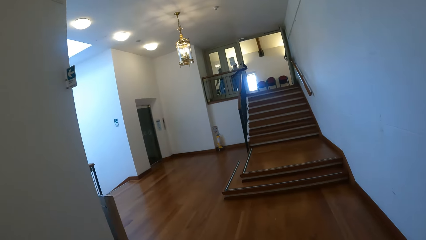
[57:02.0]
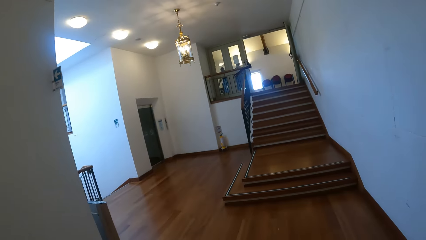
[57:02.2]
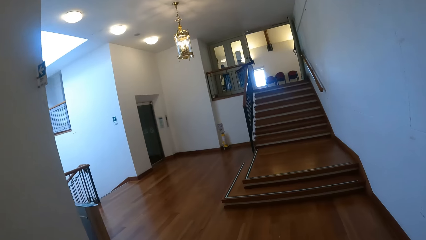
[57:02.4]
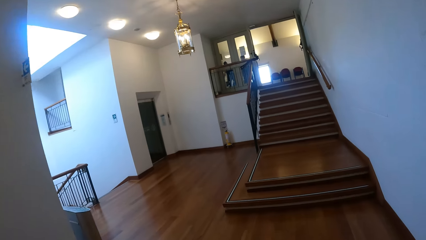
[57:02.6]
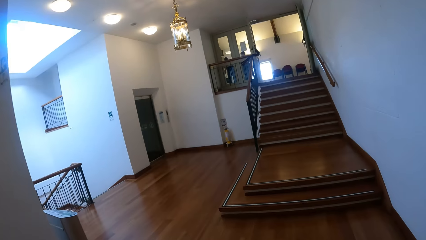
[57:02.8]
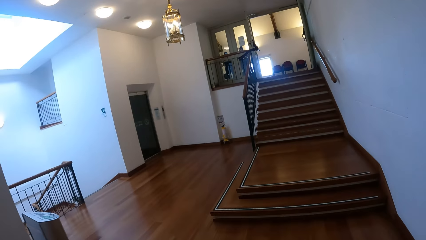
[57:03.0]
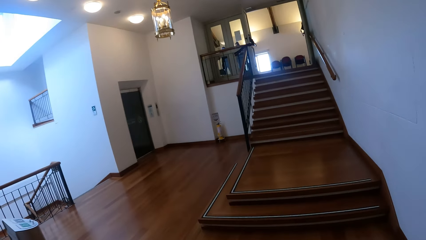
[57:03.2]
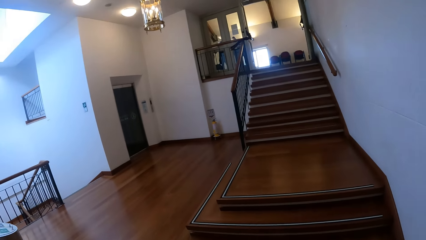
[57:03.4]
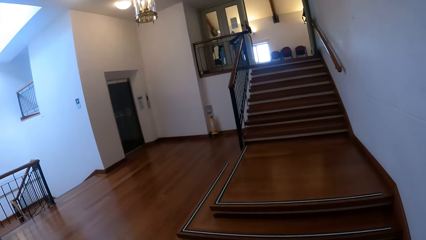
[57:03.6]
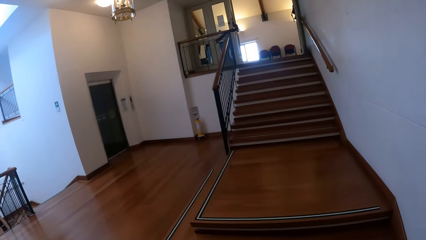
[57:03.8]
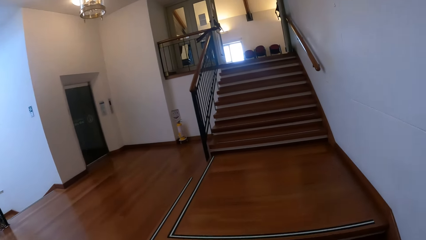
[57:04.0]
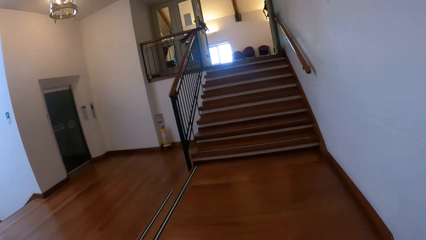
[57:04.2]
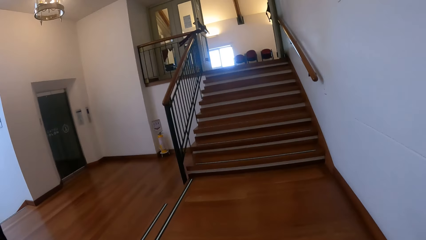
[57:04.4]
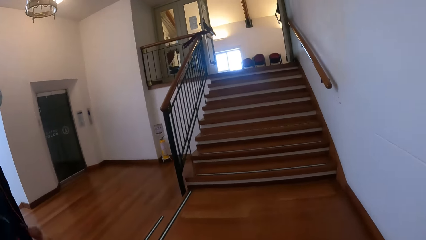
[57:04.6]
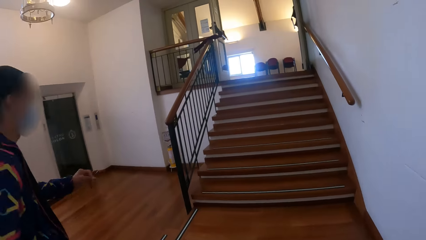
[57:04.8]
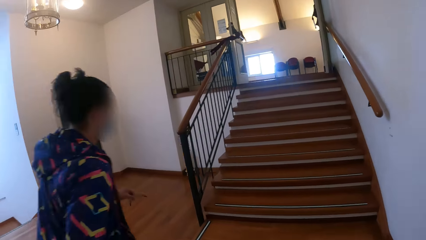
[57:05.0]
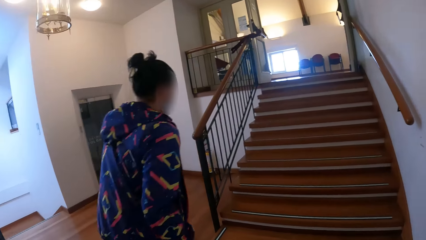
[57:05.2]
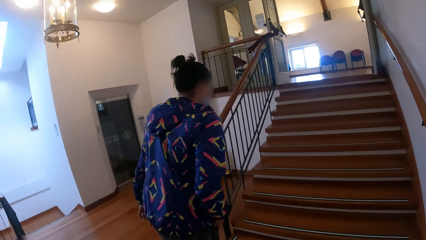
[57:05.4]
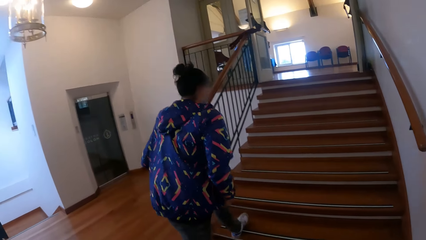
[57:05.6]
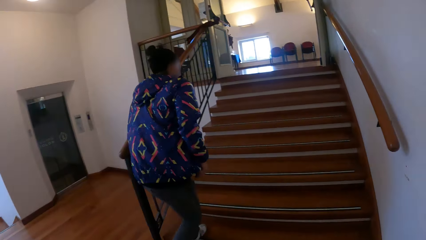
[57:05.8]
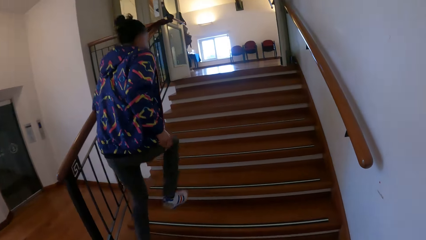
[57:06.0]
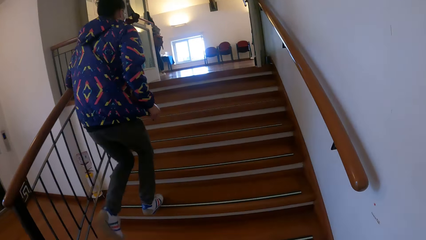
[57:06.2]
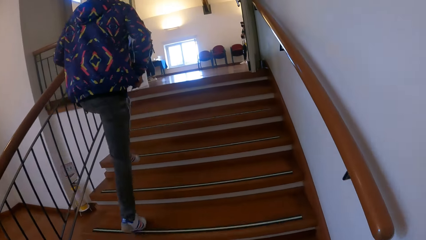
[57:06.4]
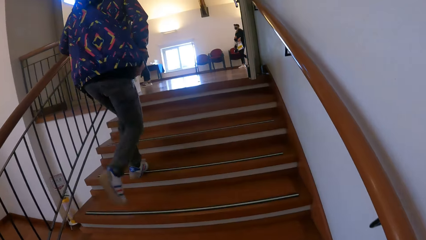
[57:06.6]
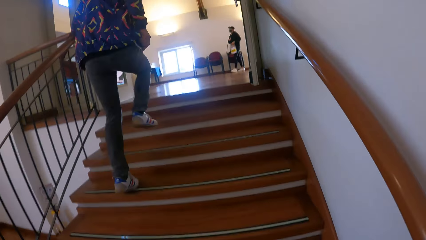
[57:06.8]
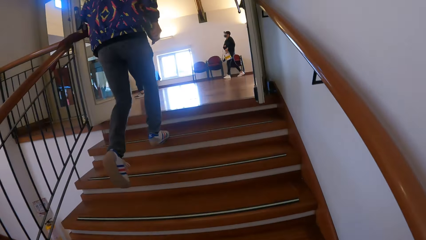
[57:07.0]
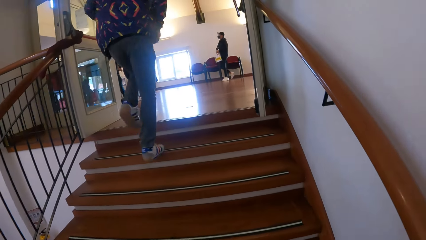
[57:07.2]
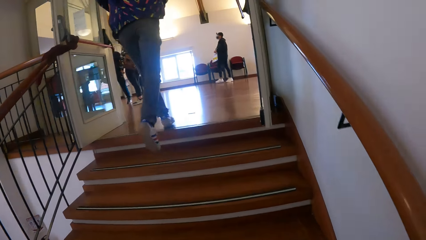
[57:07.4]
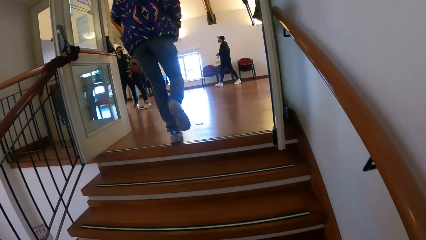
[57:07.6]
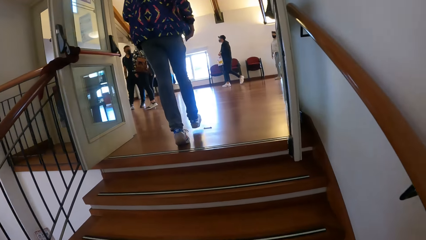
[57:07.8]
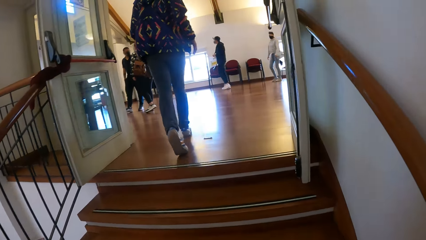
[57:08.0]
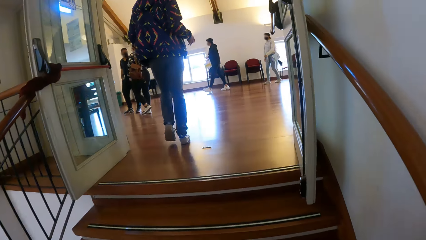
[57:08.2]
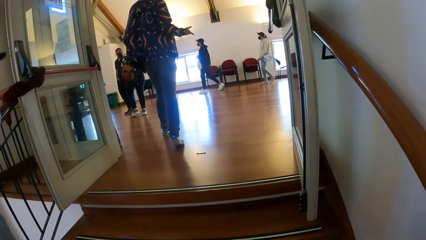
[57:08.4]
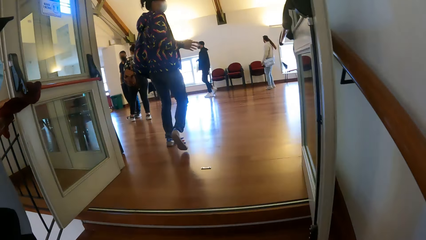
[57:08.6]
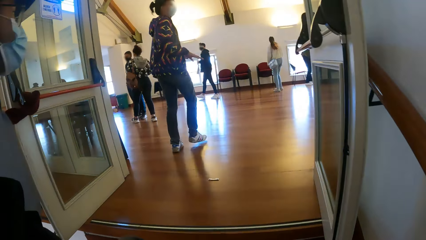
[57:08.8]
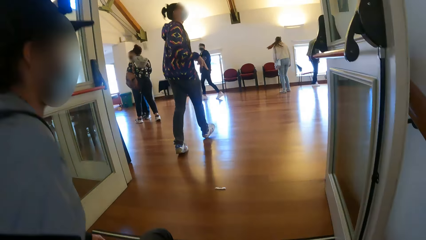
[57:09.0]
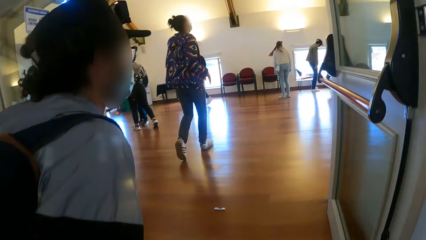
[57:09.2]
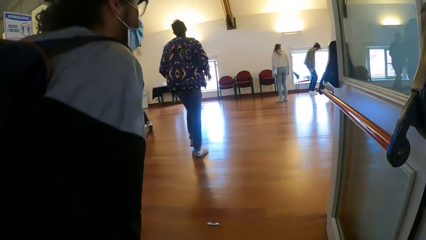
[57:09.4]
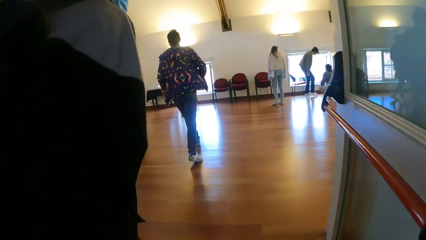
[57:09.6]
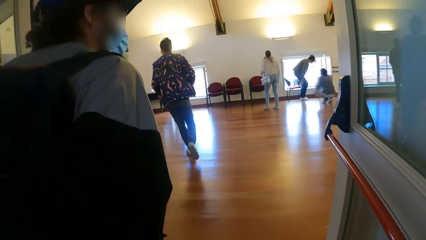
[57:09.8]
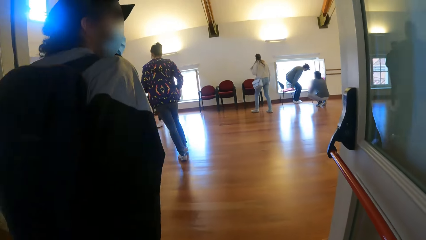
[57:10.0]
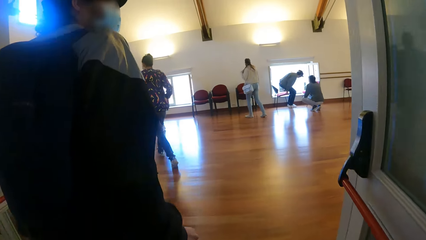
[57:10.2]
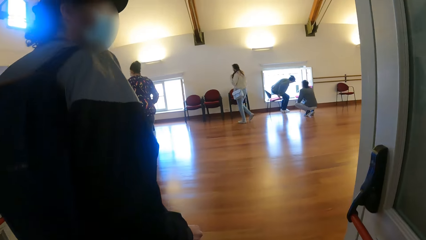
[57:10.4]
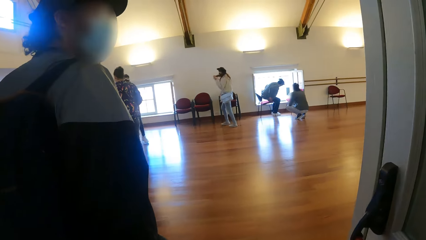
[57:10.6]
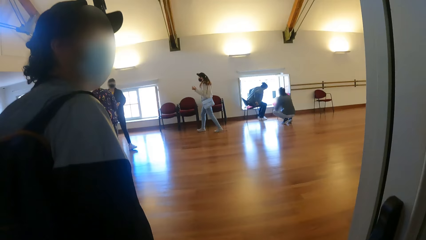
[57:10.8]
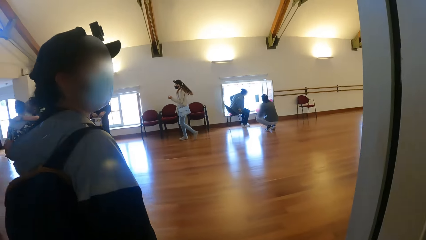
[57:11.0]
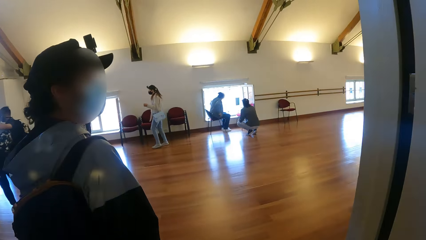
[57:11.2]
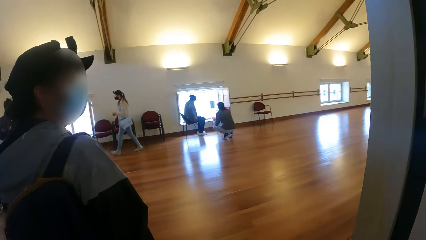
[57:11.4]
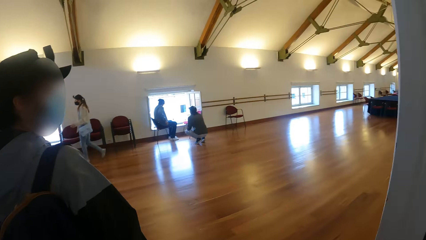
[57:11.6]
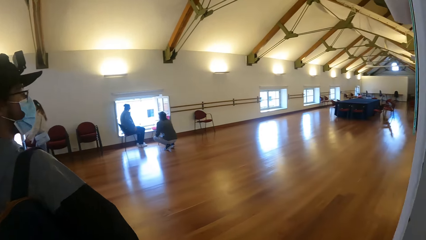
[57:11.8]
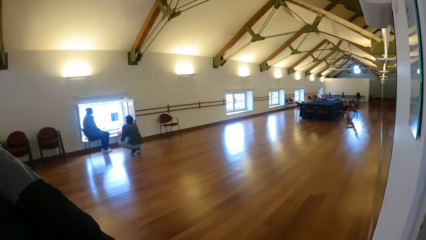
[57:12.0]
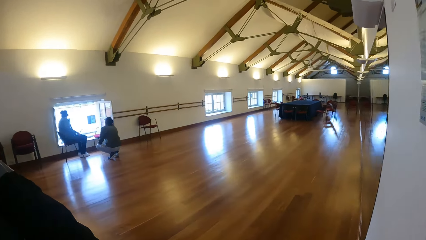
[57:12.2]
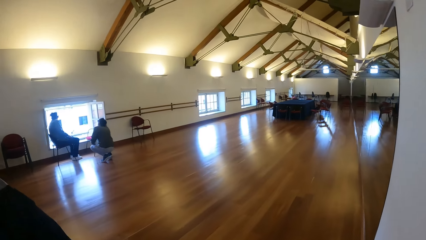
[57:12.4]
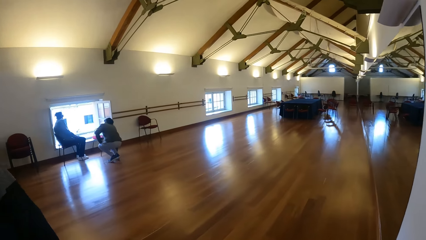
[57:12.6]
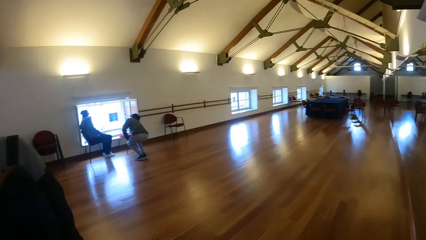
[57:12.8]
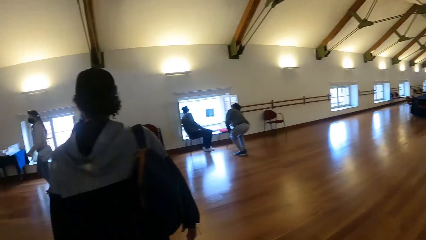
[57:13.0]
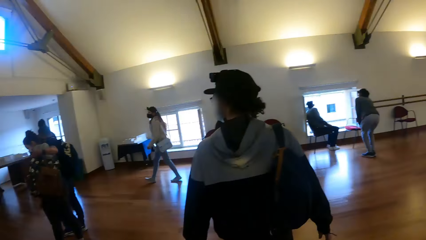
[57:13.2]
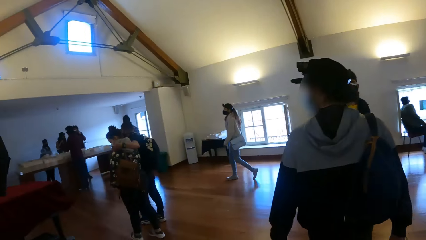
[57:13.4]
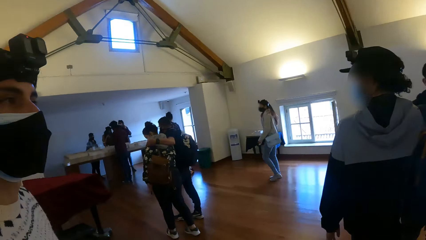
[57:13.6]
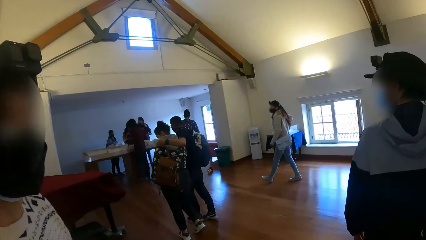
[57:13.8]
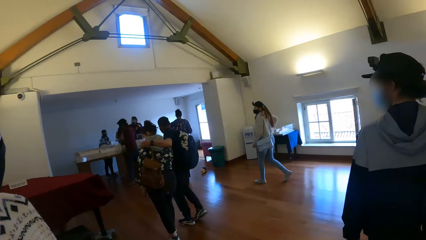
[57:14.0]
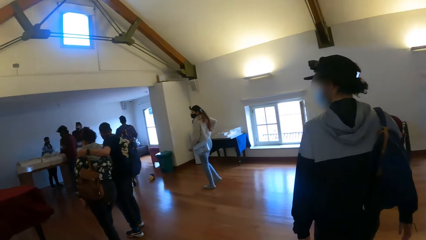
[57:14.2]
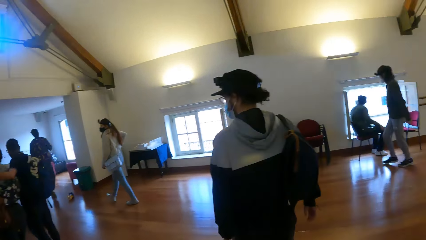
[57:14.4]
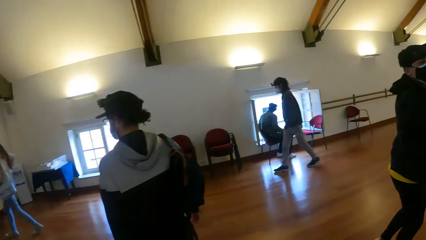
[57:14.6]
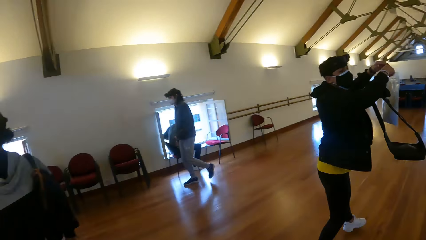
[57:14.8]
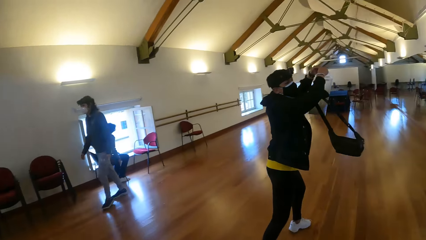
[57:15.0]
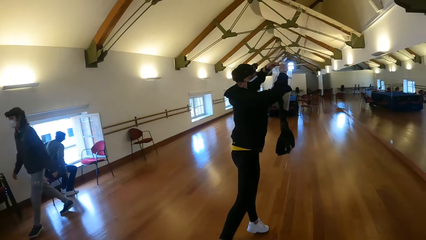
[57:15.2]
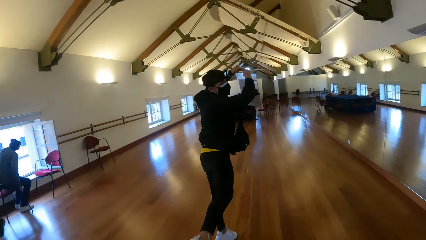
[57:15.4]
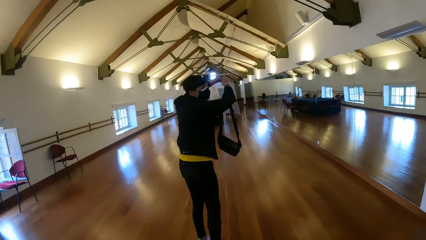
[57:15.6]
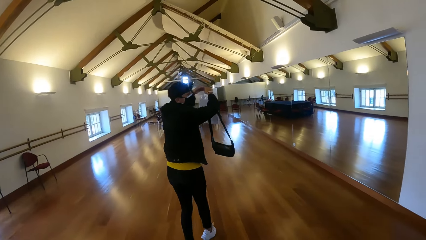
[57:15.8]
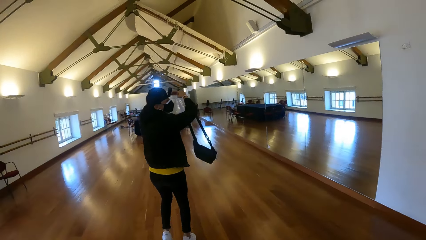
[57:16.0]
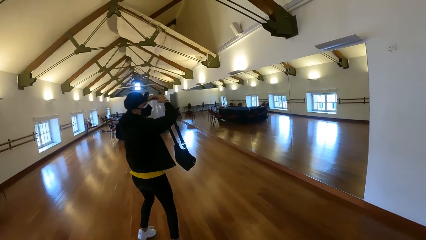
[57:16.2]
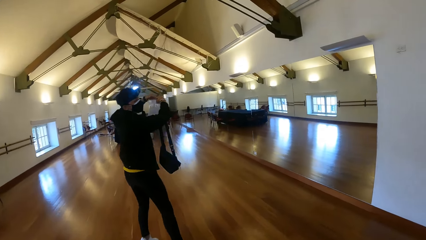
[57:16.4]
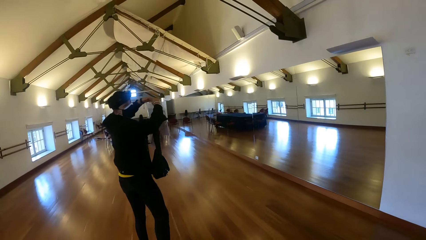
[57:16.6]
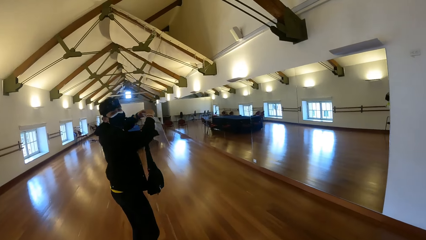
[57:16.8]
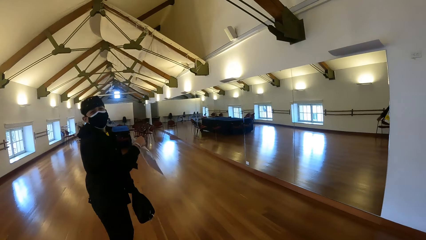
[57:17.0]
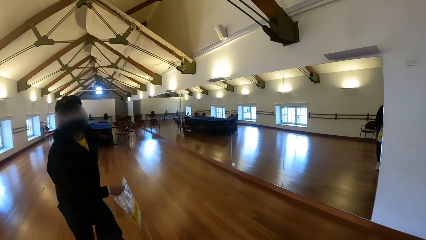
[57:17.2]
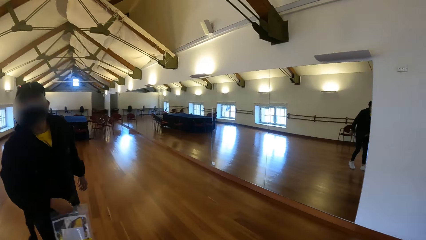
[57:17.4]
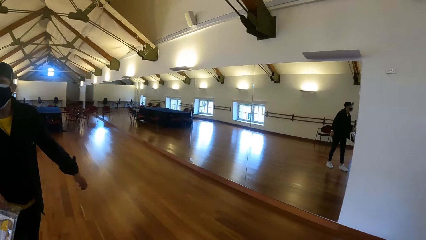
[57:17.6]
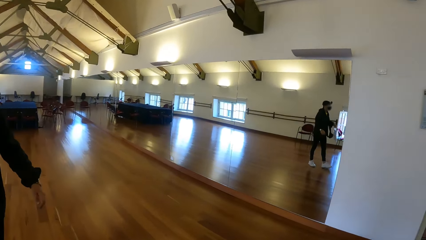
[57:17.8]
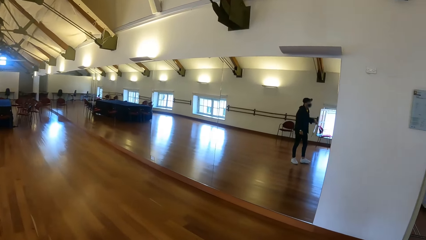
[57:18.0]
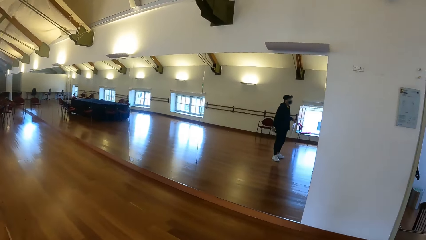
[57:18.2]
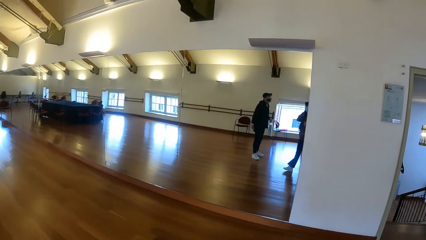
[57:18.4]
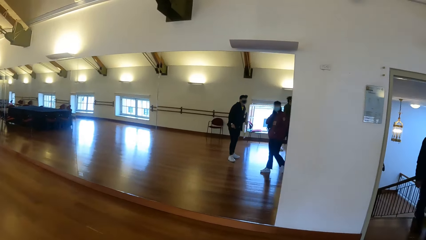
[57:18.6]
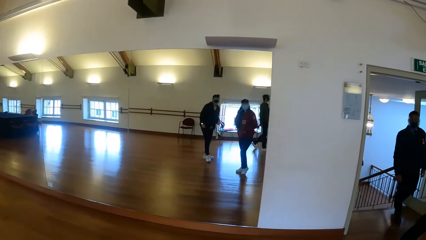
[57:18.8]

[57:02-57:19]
The camera wearer climbs a flight of stairs. A man runs on the stairs. Another man walks around. The camera wearer turns around.
